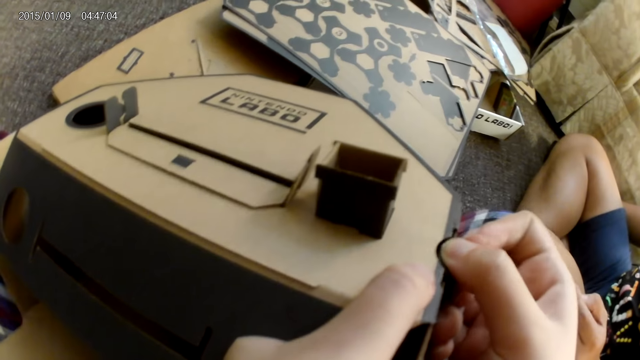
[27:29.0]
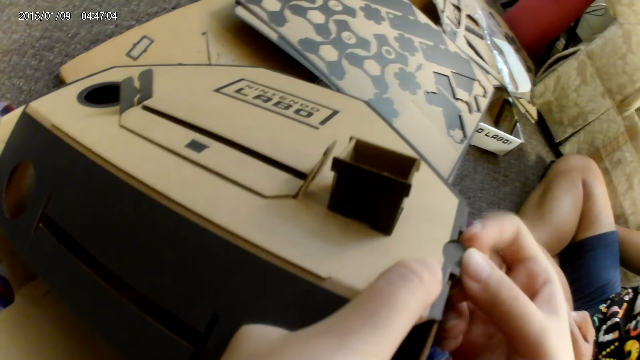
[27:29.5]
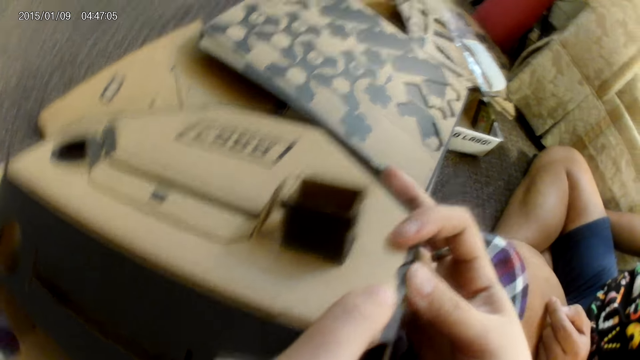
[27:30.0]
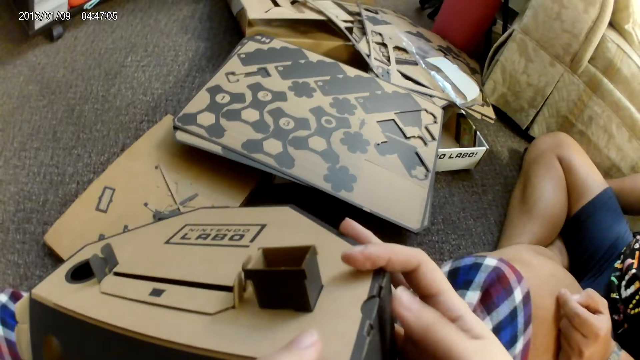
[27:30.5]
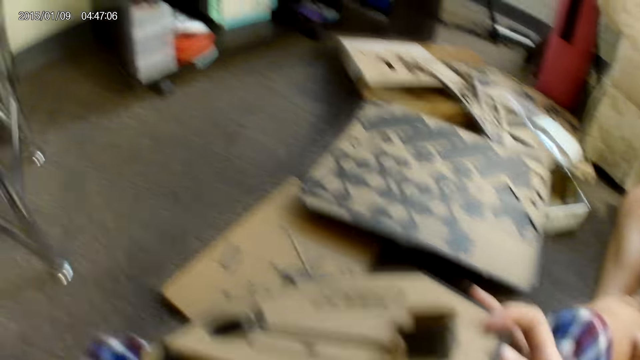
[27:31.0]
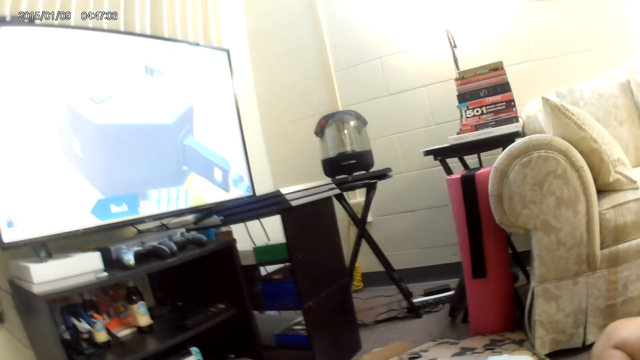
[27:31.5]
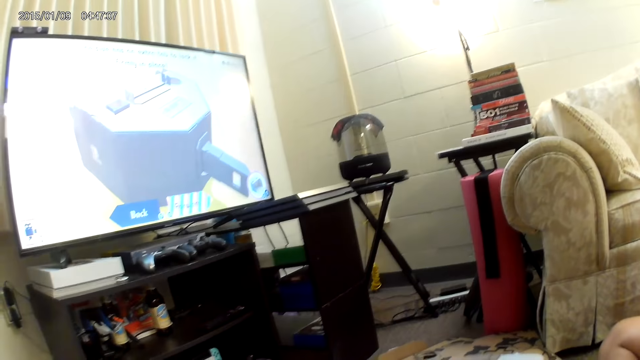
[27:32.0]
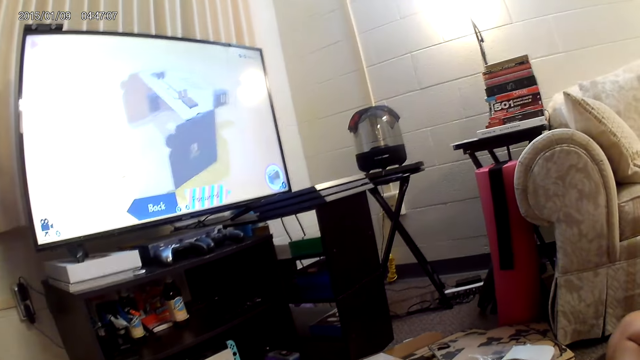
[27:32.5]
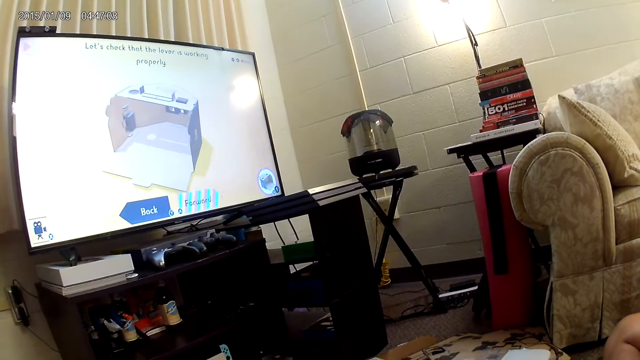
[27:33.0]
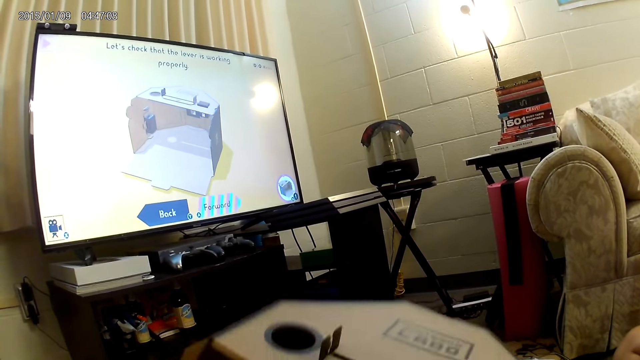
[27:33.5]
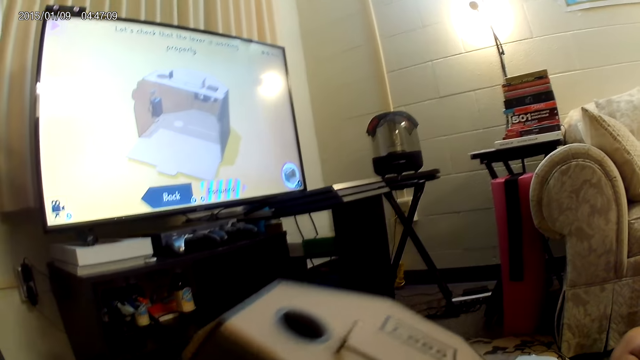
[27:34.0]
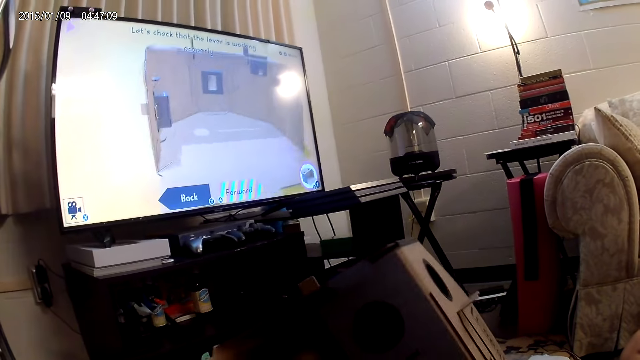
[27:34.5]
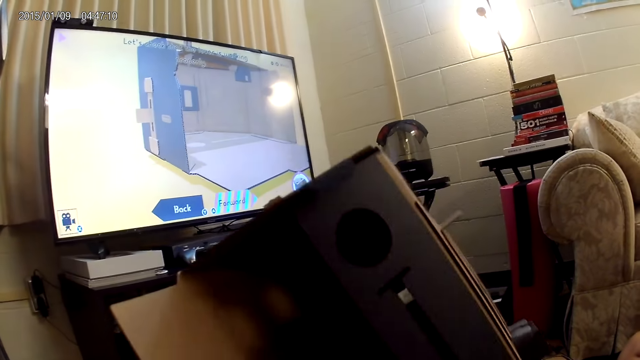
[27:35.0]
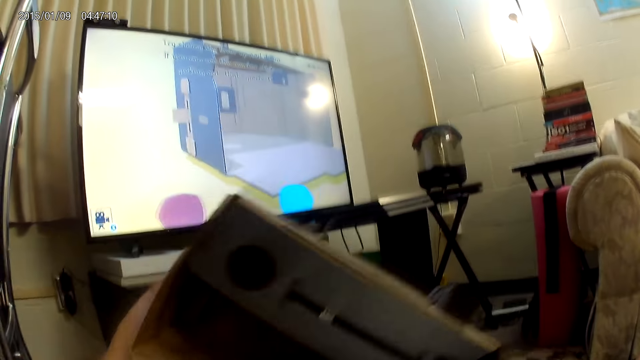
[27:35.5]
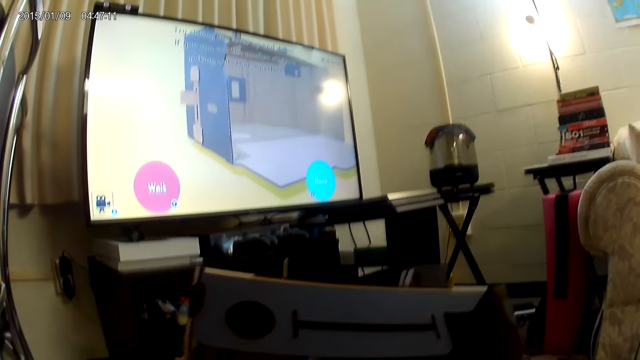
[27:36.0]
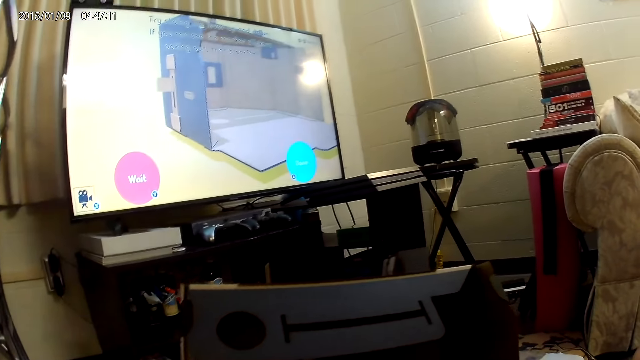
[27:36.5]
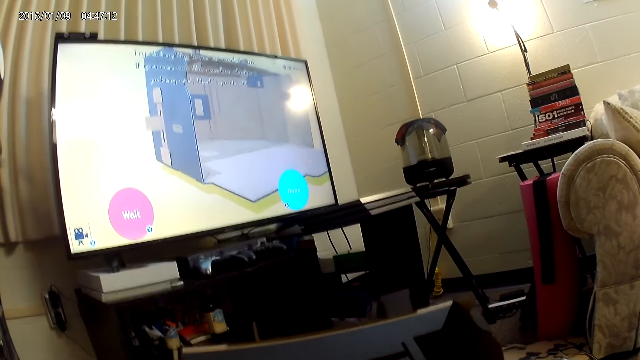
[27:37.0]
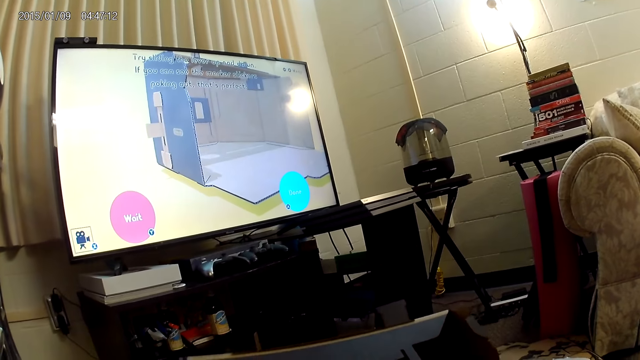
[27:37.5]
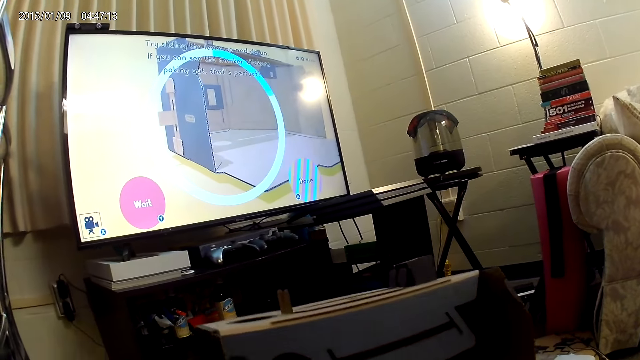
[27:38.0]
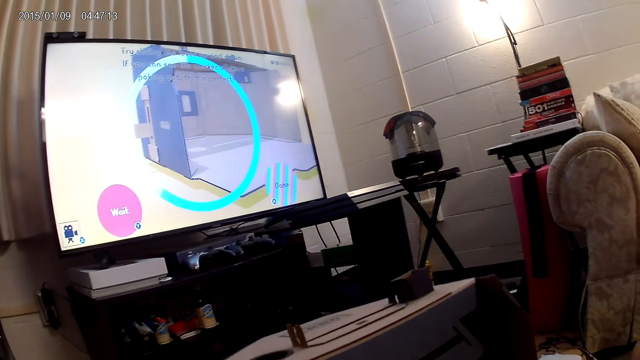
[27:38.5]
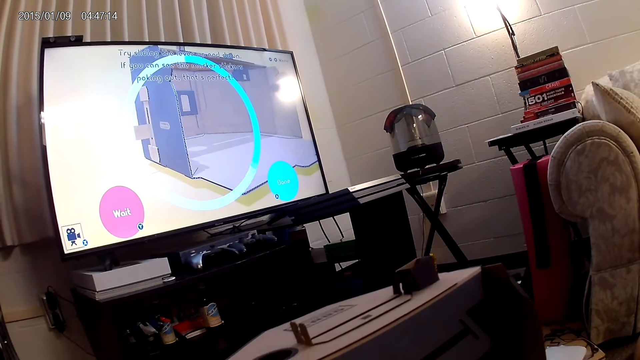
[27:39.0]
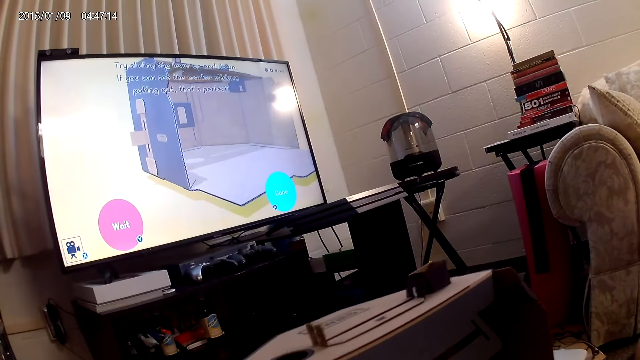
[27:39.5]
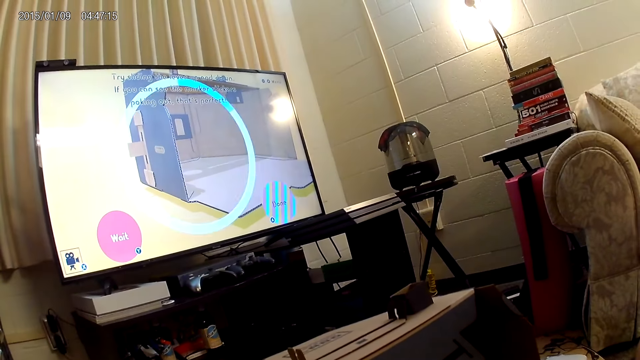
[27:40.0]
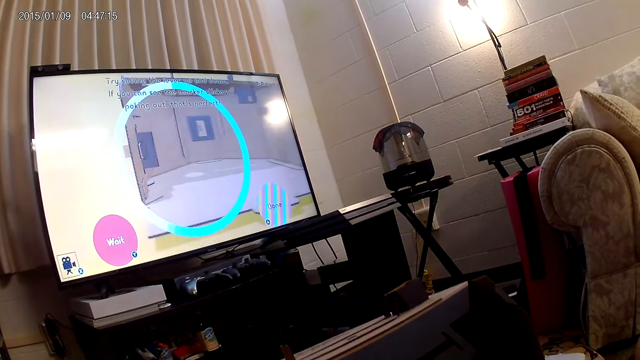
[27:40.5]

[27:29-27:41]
The camera wearer raises the cardboard with her right hand. She holds the cardboard with her left hand.

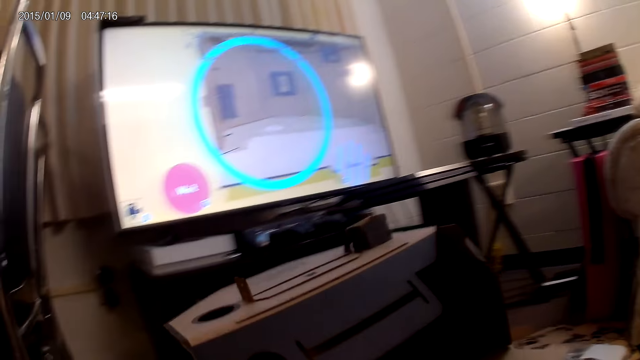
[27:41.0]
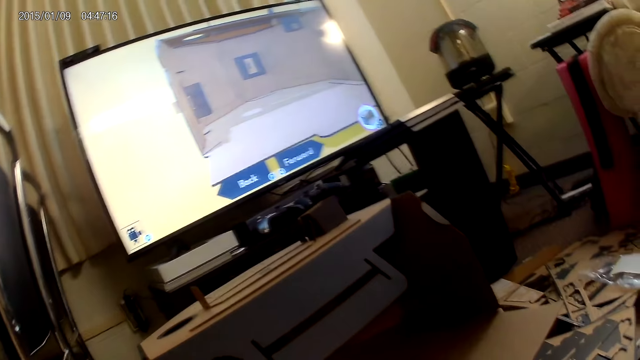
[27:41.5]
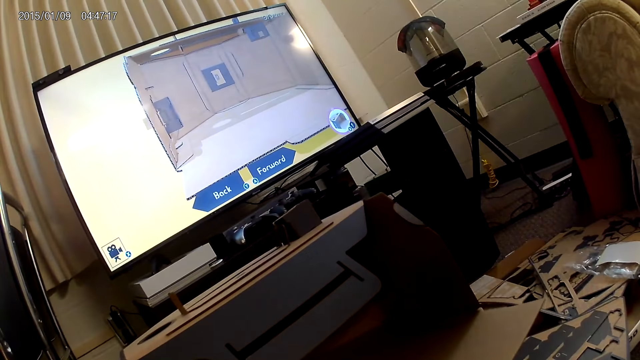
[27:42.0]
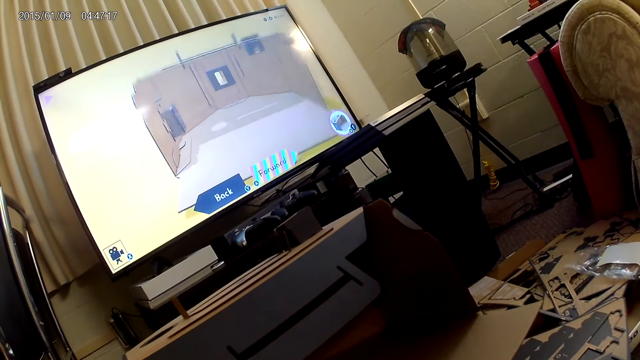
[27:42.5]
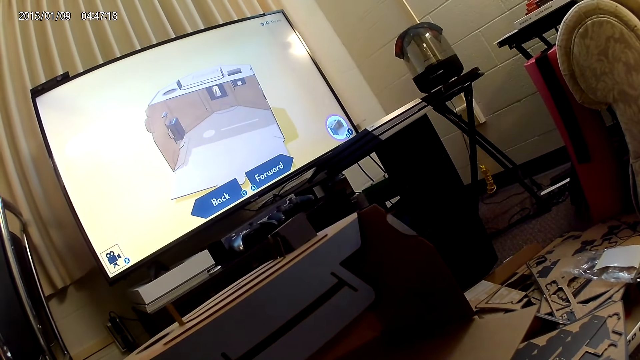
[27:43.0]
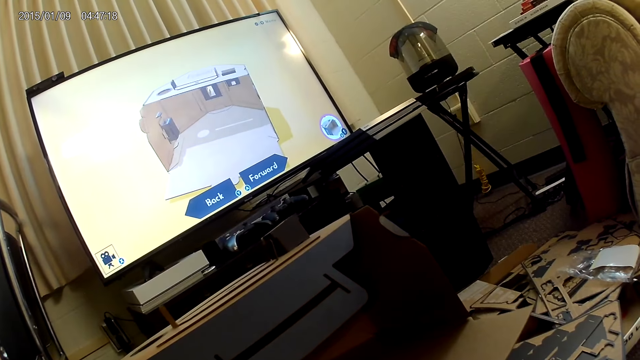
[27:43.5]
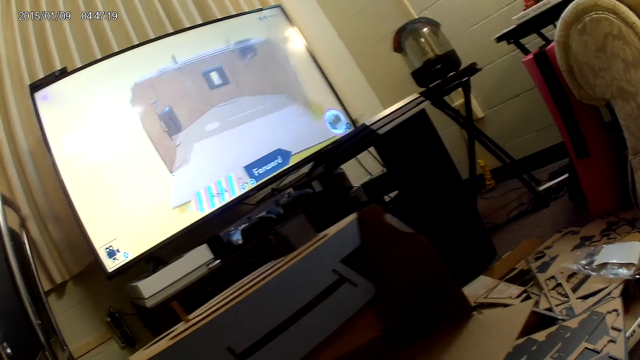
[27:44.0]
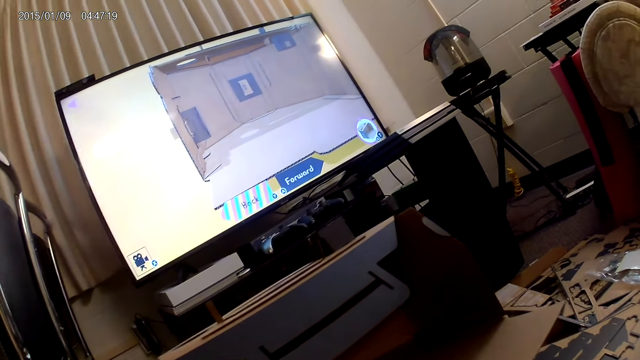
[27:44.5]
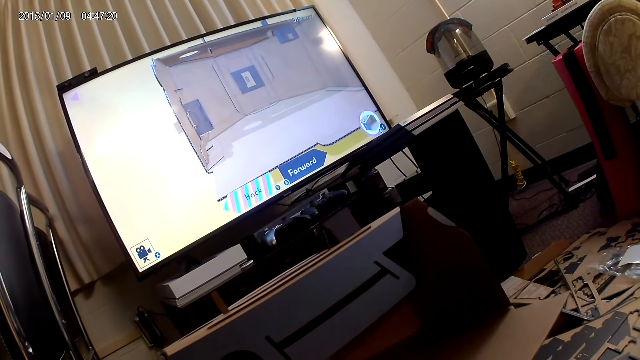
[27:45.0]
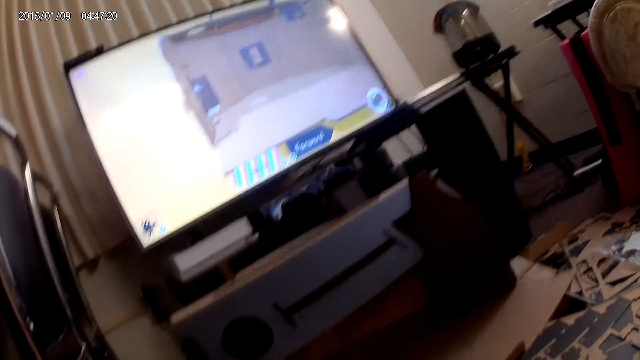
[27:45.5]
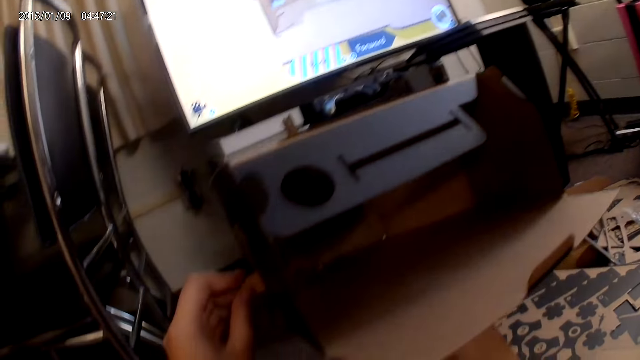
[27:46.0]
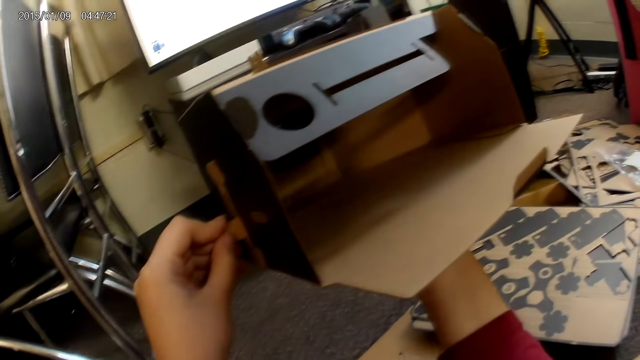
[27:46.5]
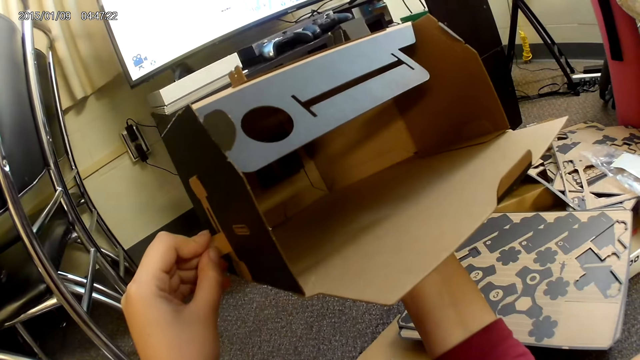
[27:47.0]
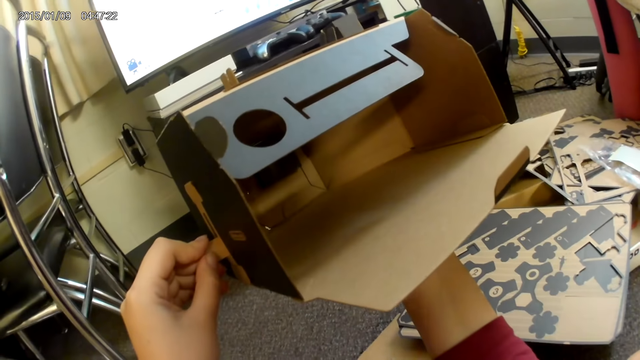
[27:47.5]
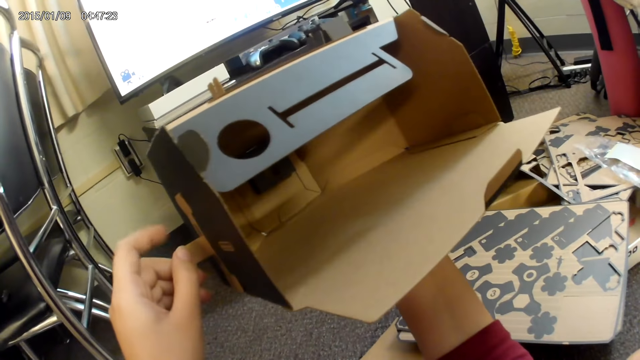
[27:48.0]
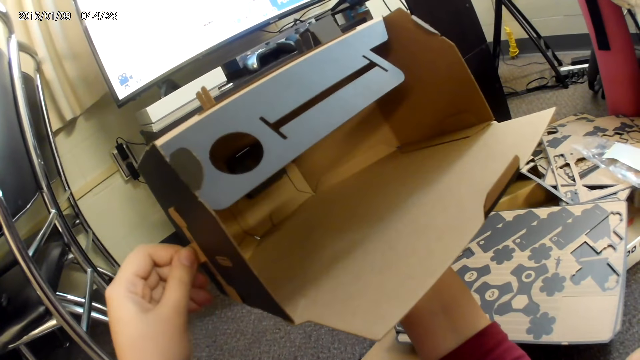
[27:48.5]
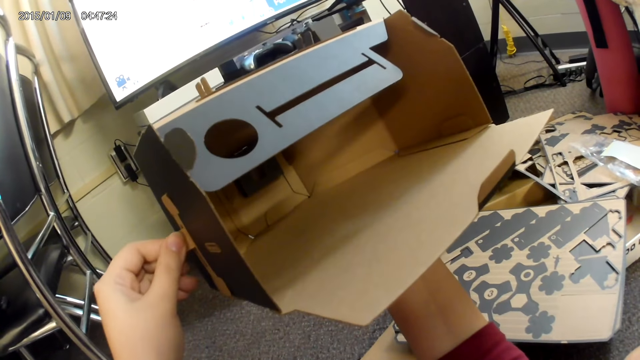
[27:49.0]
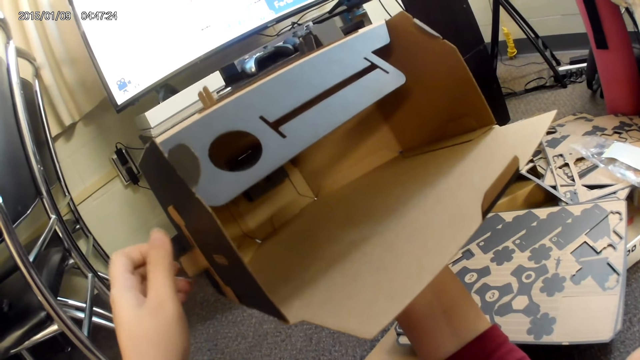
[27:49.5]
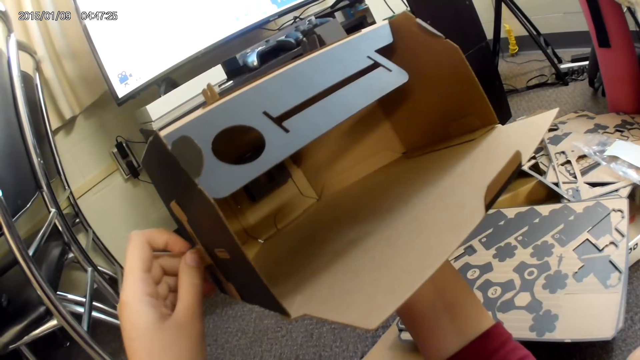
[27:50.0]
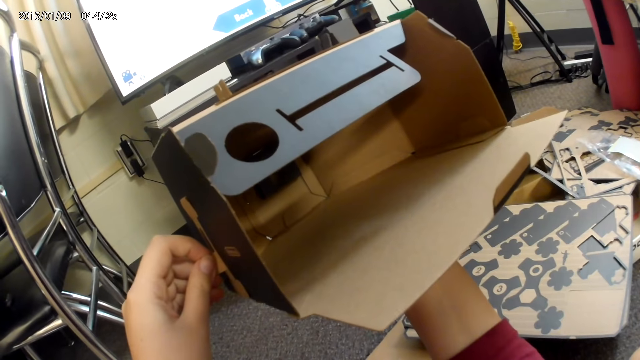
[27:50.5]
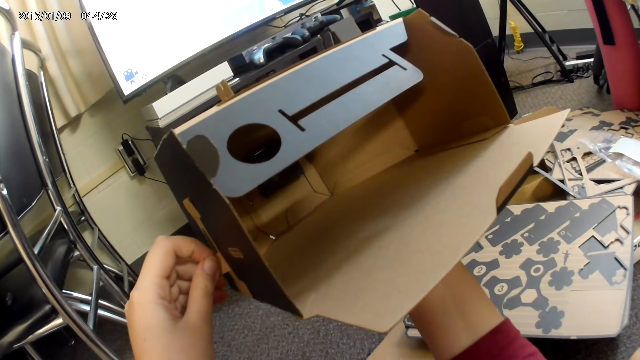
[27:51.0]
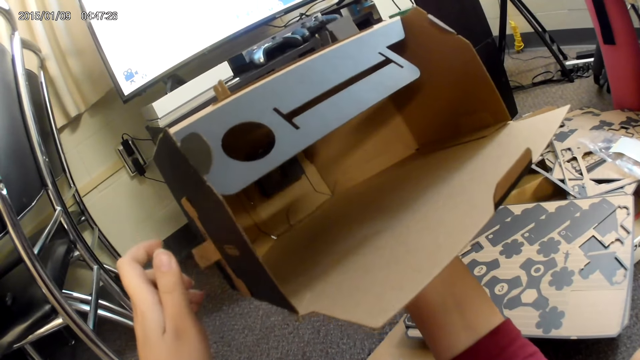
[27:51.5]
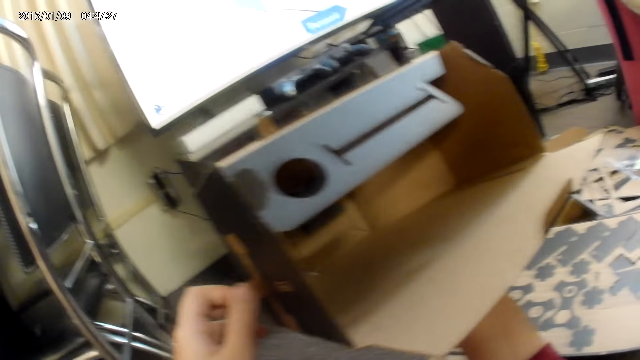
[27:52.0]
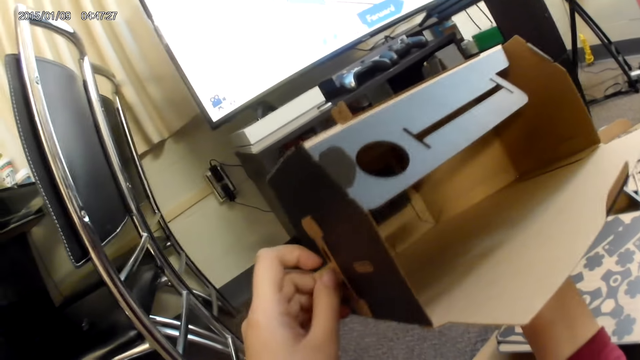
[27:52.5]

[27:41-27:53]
The camera wearer assembles the cardboard construction game on her right hand with her left hand.
